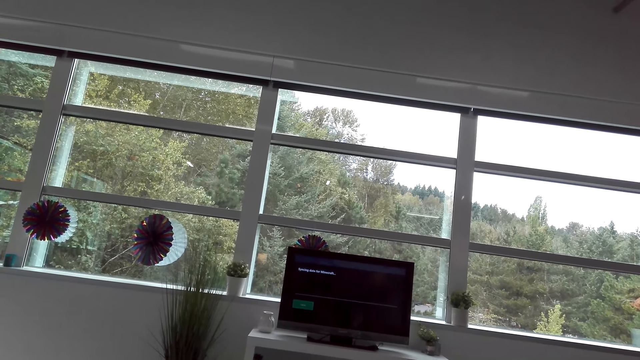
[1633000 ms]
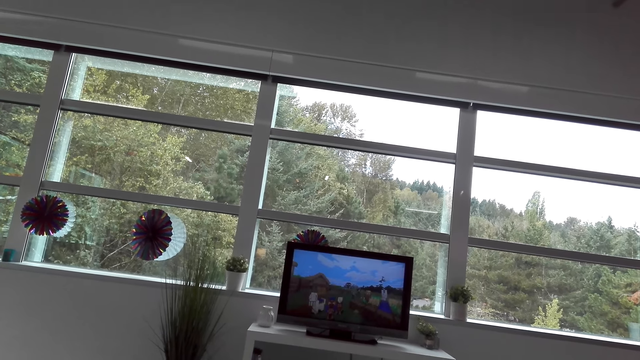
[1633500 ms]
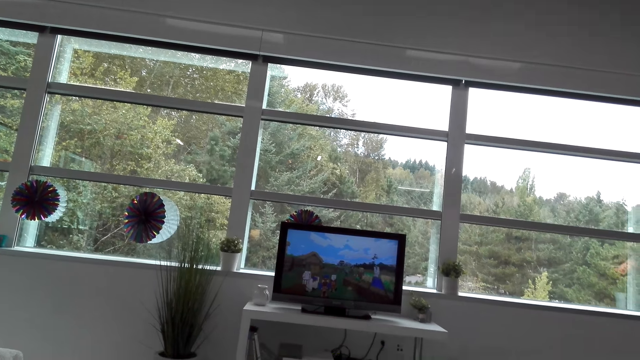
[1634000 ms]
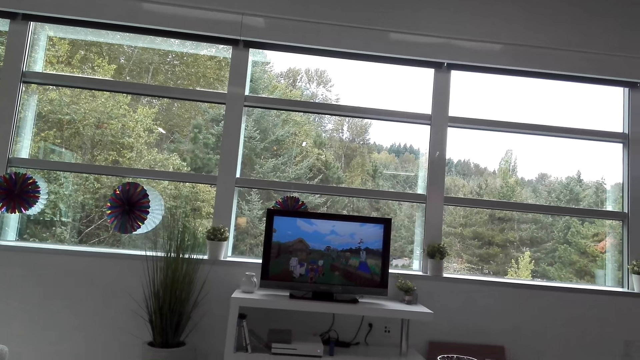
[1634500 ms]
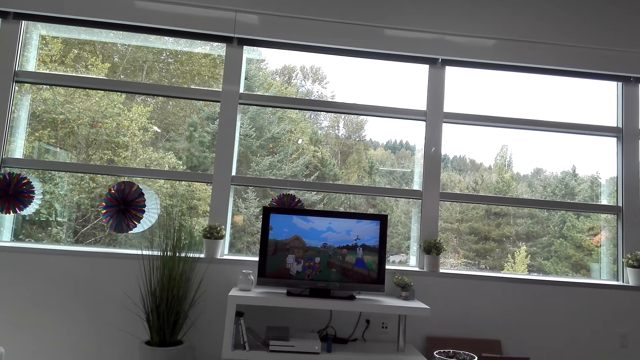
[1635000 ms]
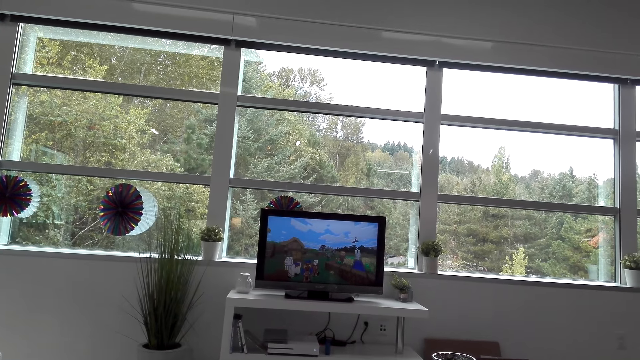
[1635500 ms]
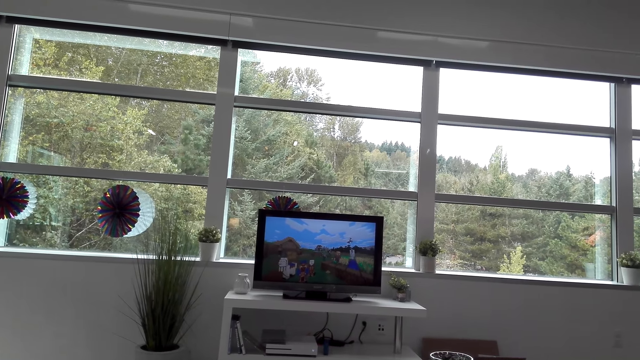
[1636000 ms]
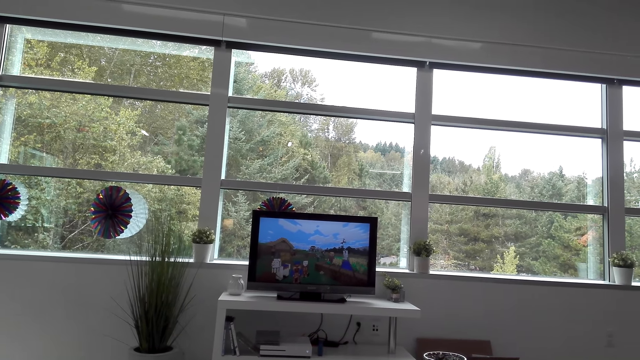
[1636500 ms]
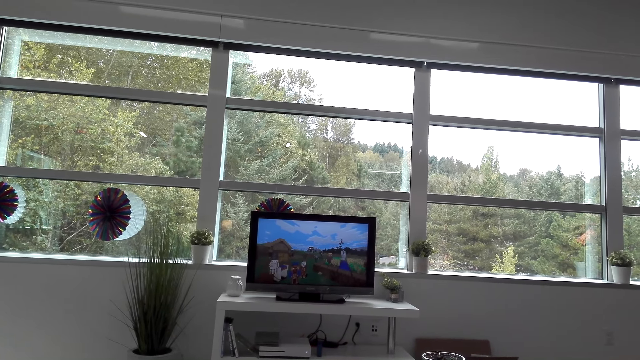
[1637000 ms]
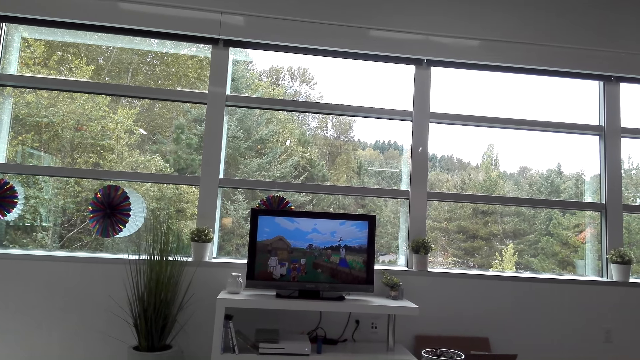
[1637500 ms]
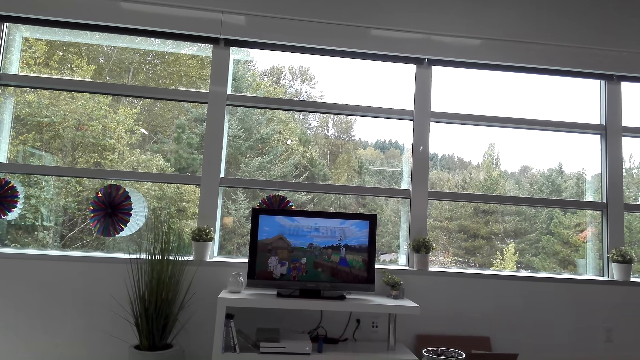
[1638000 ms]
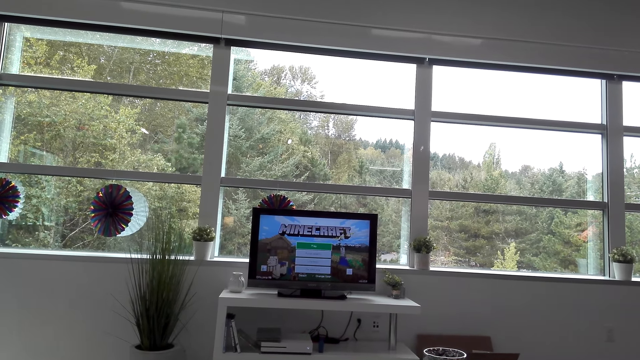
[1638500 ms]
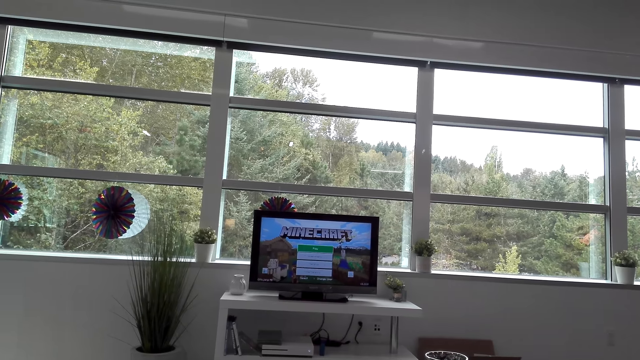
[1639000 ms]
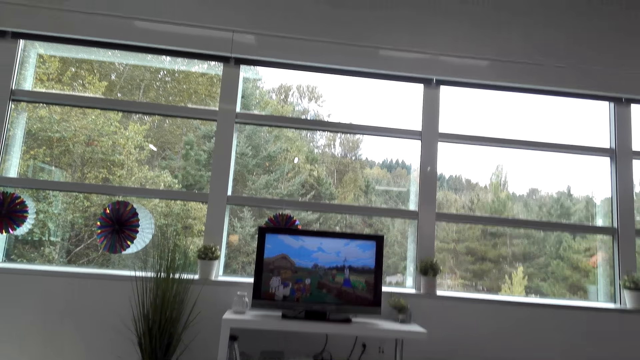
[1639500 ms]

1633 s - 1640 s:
The camera wearer starts playing the Minecraft game in the TV.

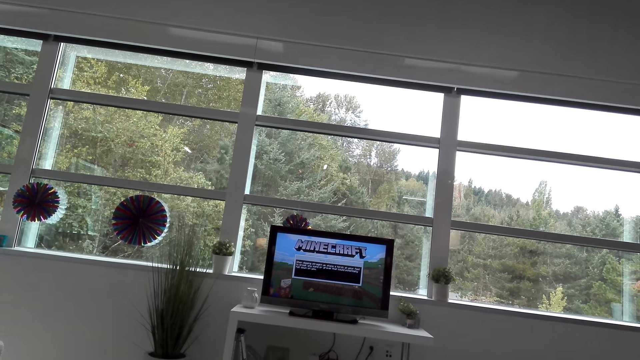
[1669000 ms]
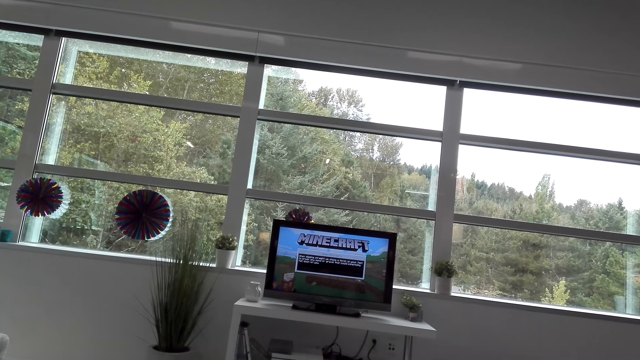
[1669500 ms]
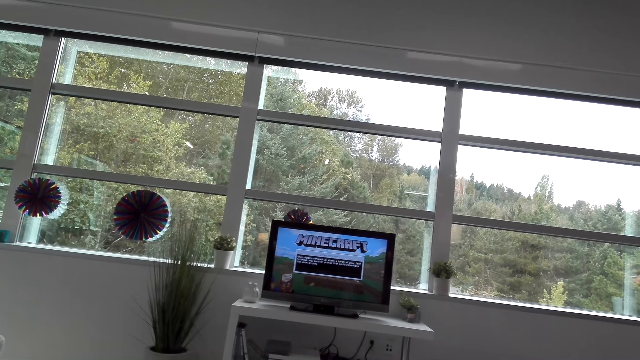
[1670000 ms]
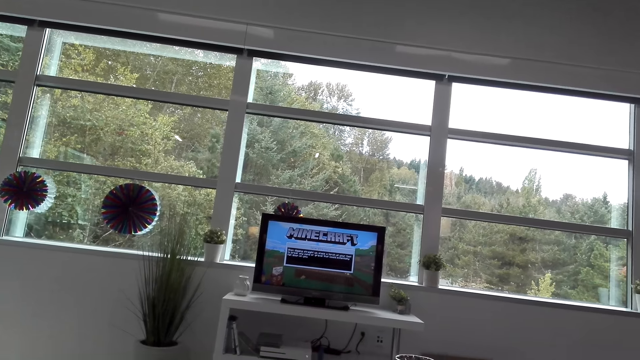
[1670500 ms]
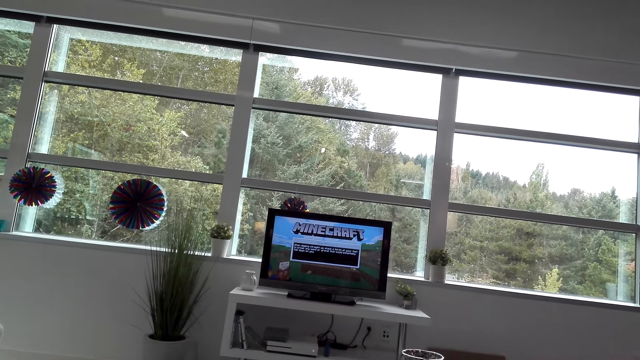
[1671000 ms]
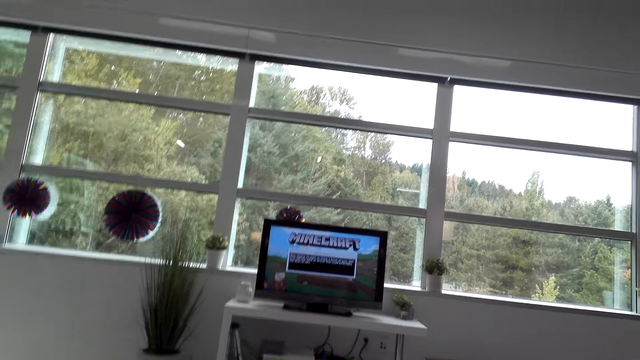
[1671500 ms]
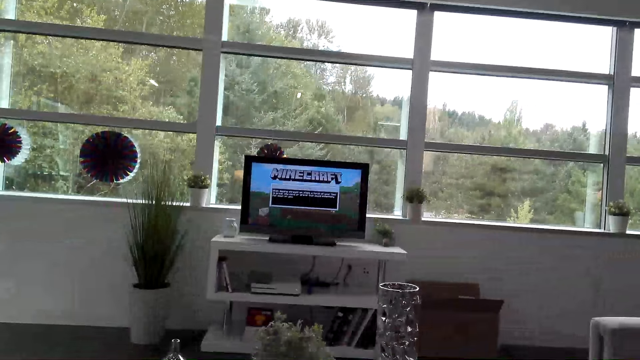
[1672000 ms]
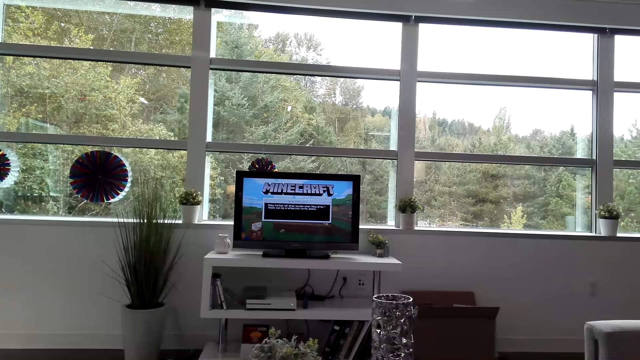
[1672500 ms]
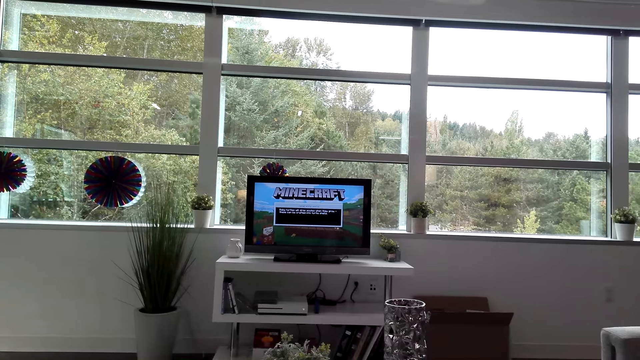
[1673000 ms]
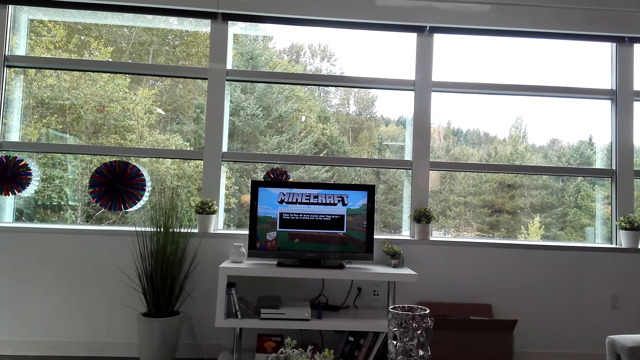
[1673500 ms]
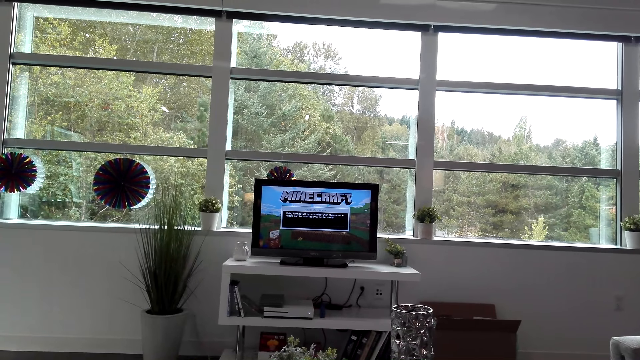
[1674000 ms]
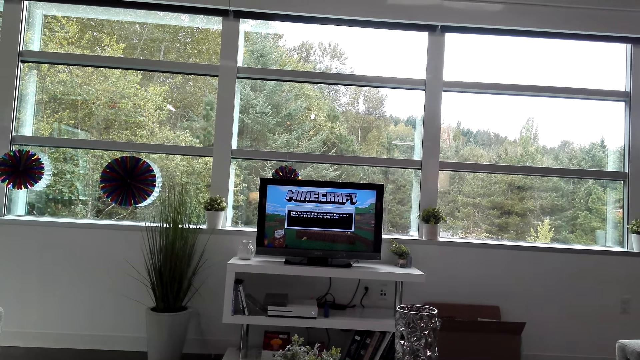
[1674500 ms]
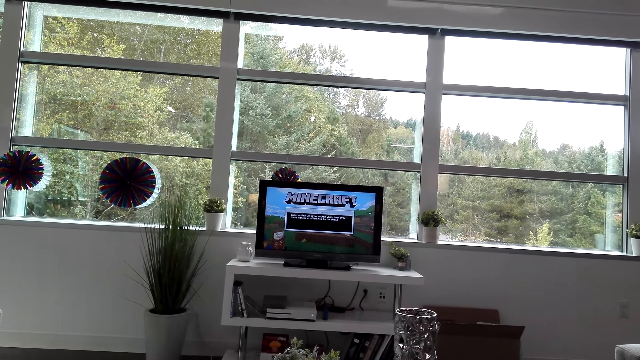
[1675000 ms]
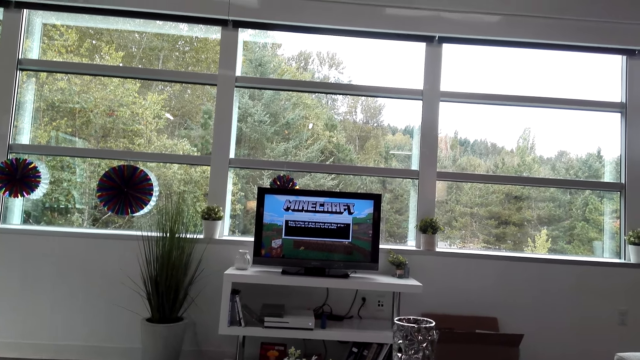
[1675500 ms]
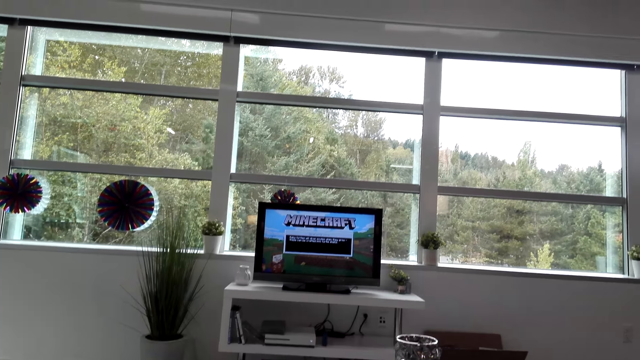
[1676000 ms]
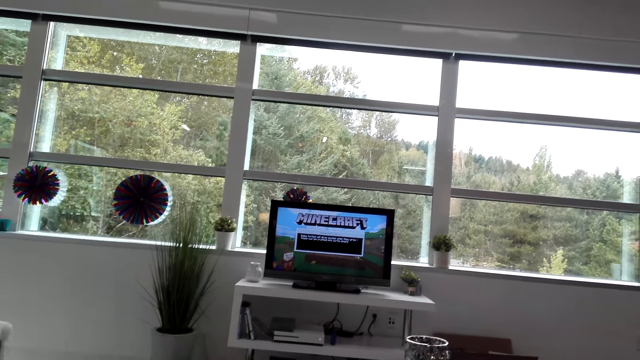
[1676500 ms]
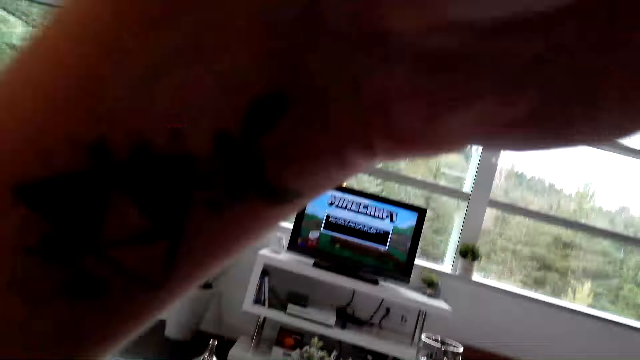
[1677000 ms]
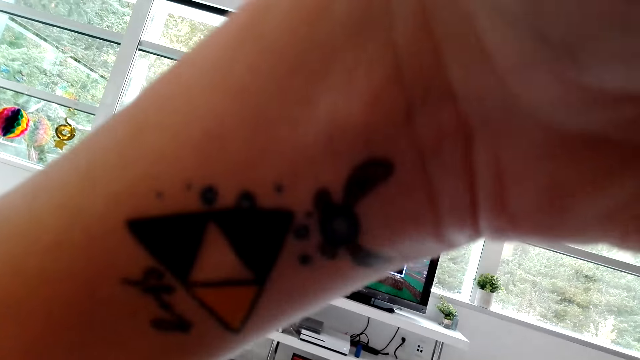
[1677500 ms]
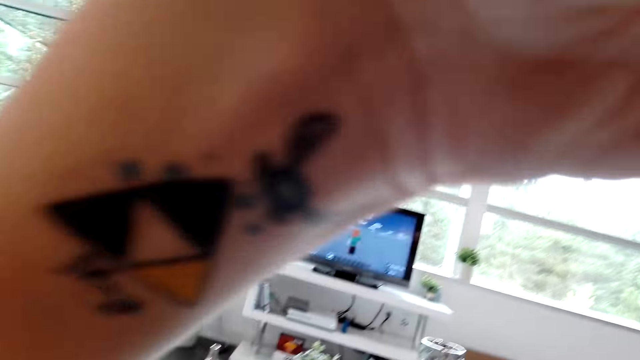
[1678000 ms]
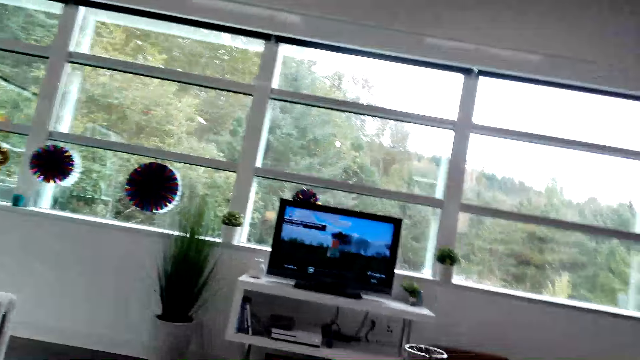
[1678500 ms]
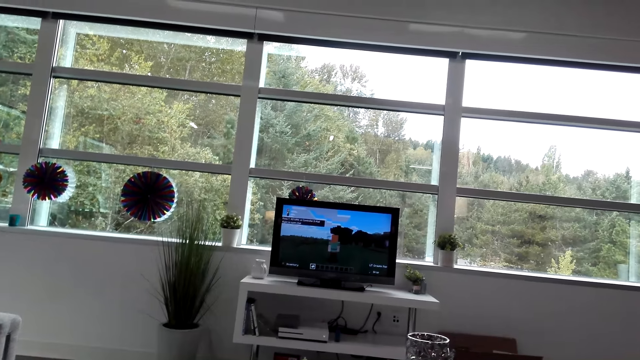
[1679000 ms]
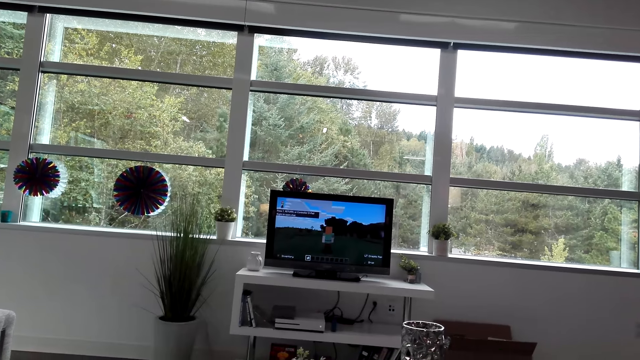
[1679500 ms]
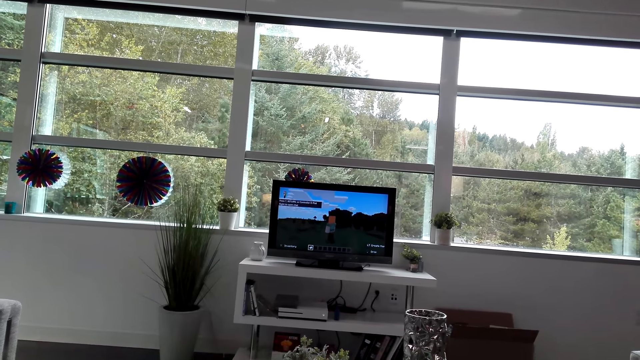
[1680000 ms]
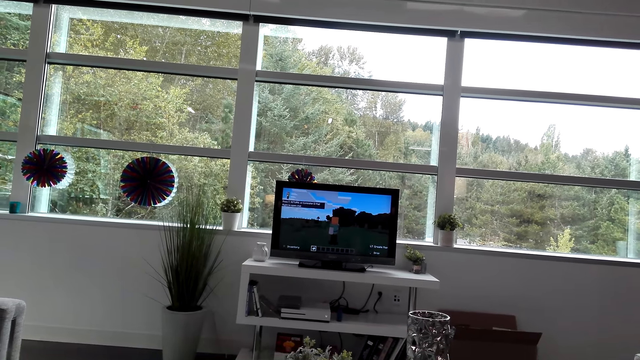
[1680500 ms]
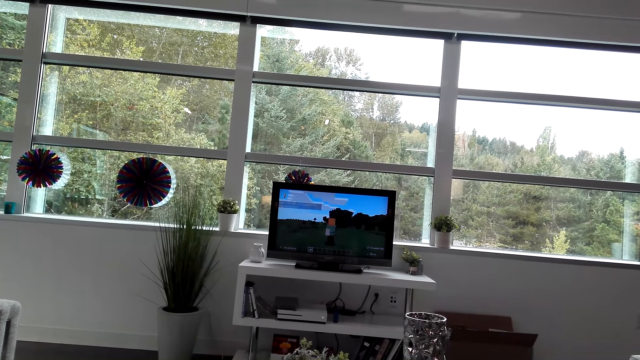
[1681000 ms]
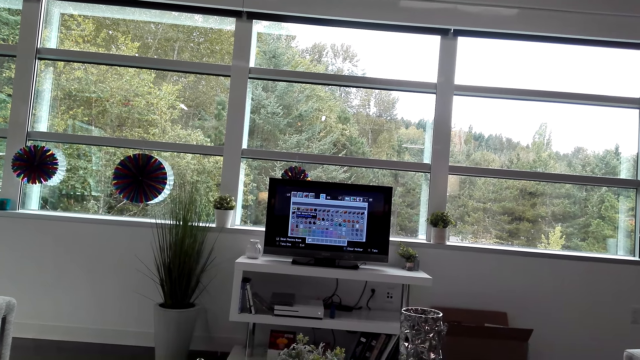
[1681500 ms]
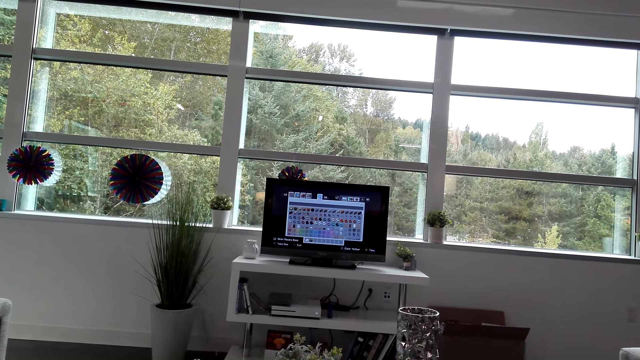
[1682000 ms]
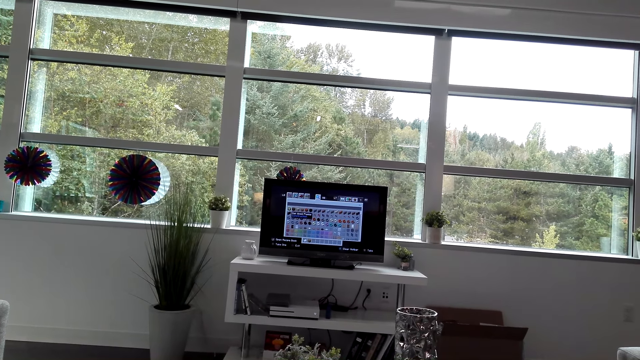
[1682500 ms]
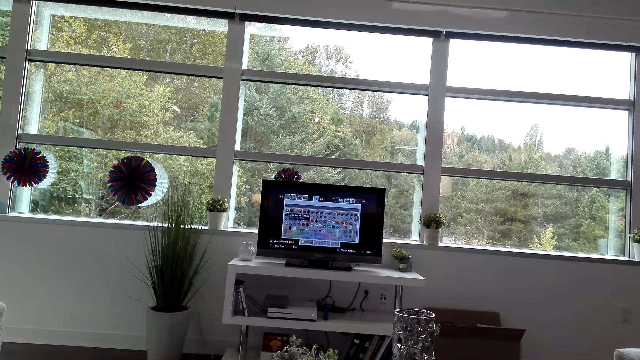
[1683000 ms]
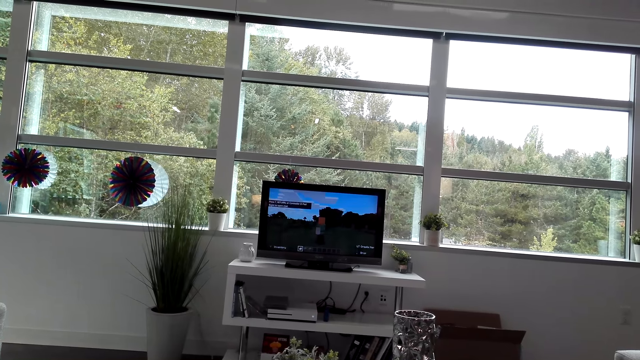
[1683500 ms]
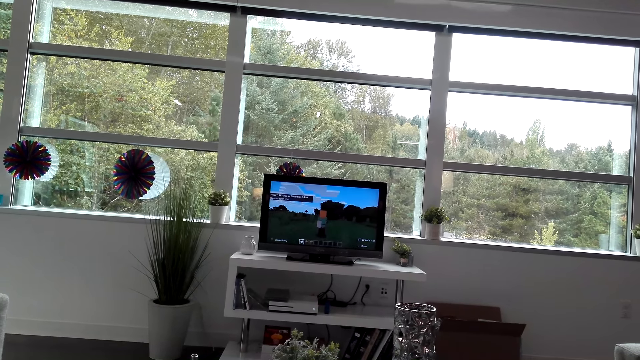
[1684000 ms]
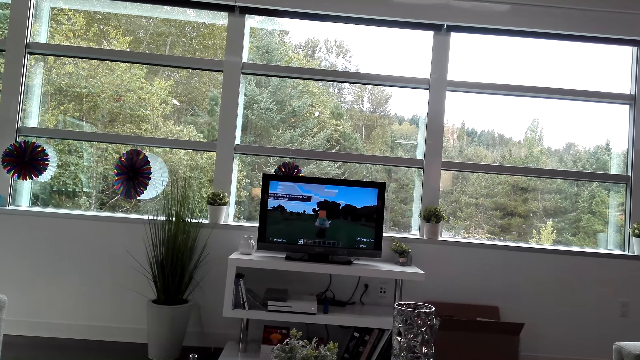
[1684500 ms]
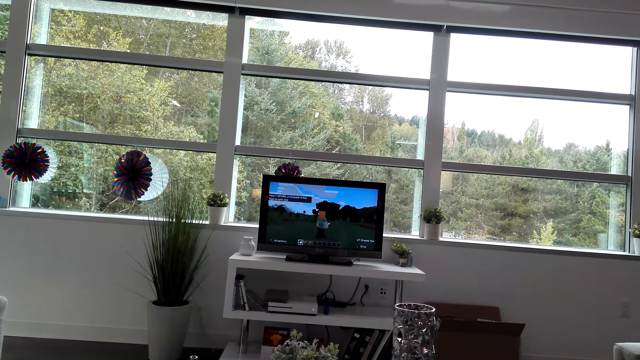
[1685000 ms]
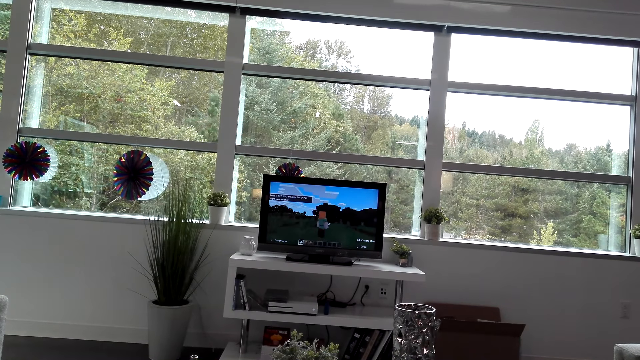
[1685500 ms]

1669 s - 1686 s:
The camera wearer talks to a man. The camera wearer adjusts the camera. They touch the camera. They do something. They play the Minecraft game.
